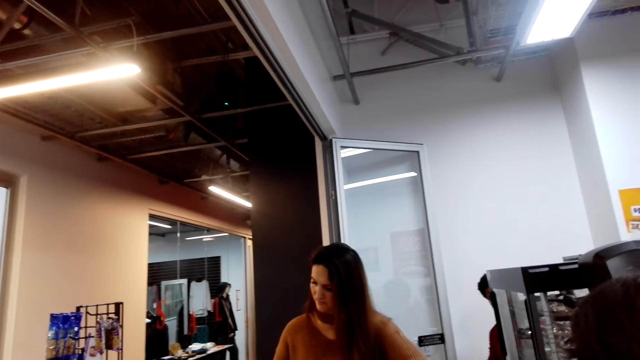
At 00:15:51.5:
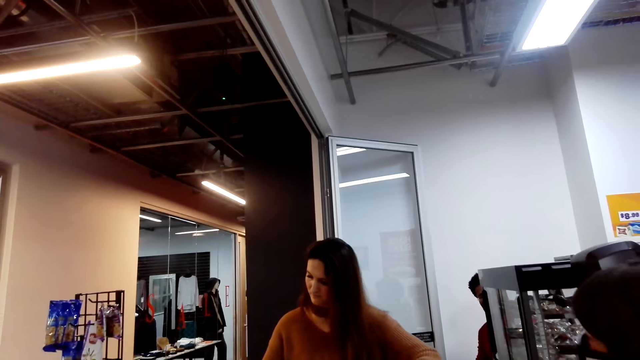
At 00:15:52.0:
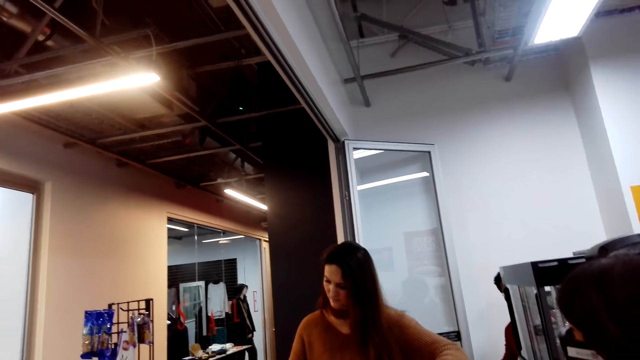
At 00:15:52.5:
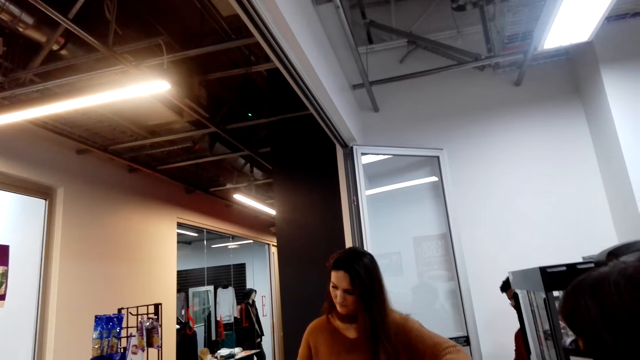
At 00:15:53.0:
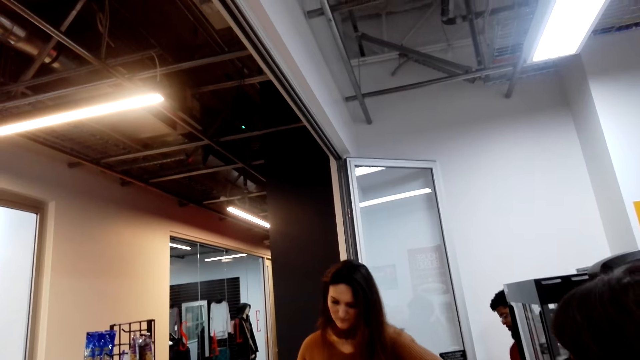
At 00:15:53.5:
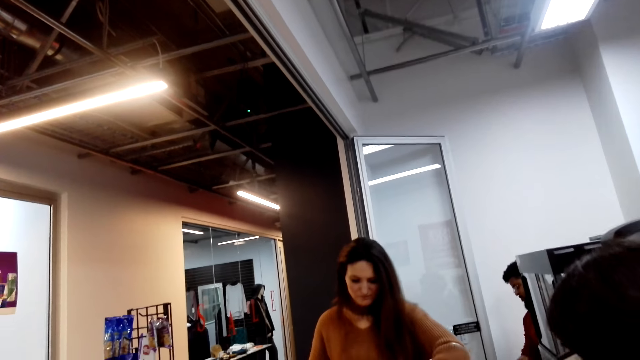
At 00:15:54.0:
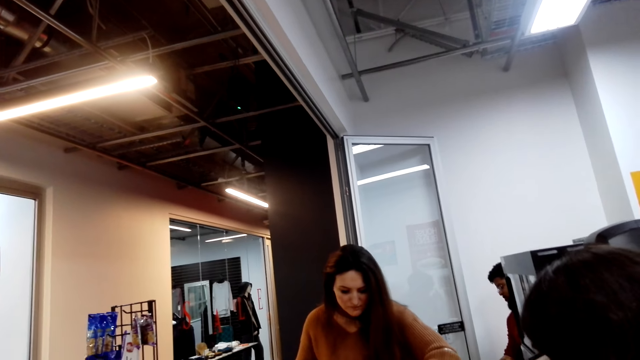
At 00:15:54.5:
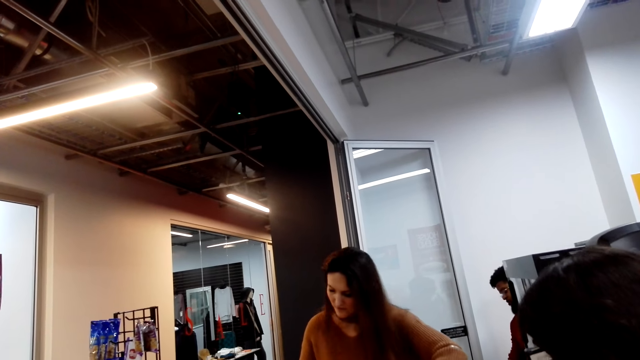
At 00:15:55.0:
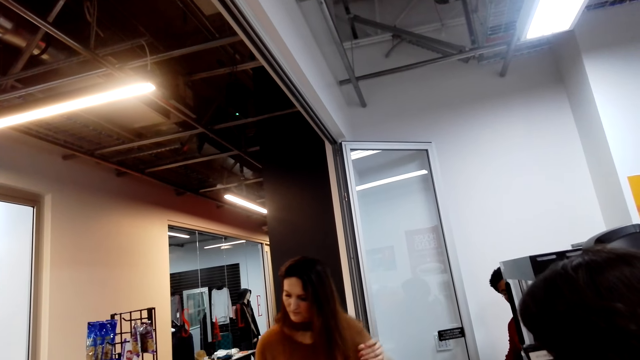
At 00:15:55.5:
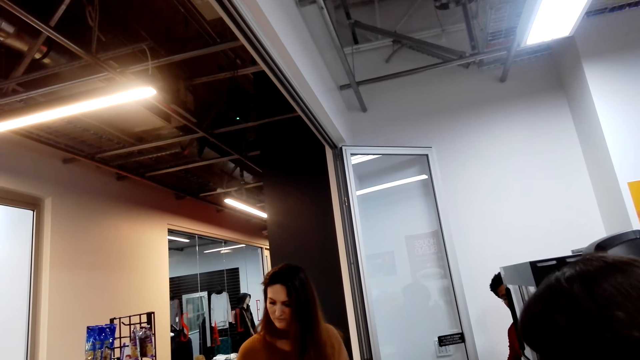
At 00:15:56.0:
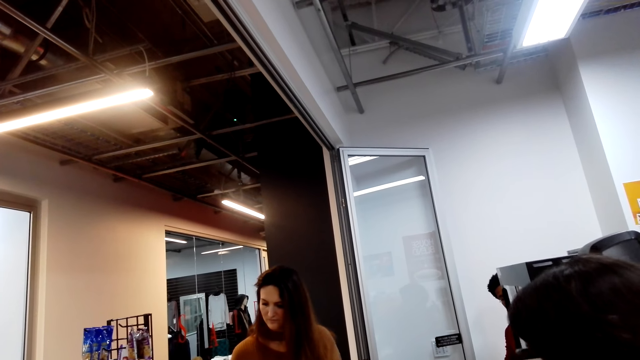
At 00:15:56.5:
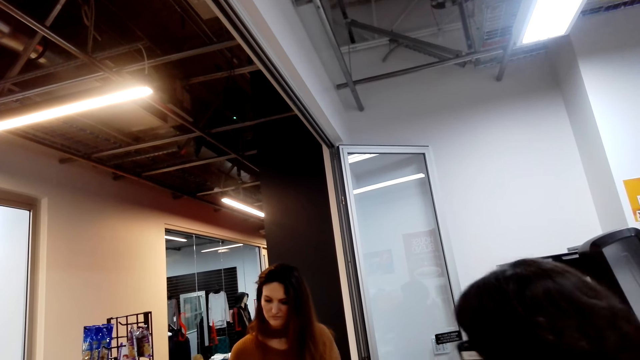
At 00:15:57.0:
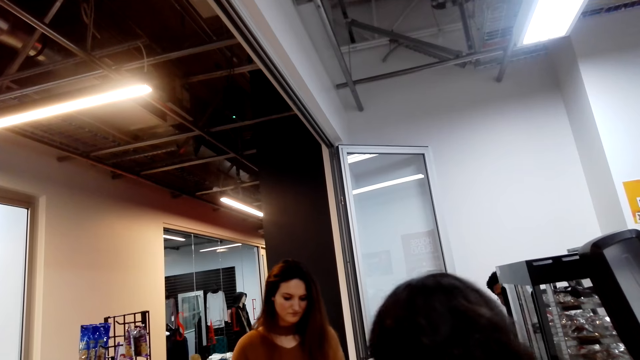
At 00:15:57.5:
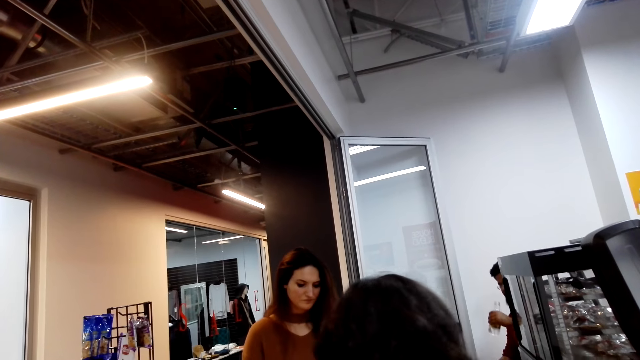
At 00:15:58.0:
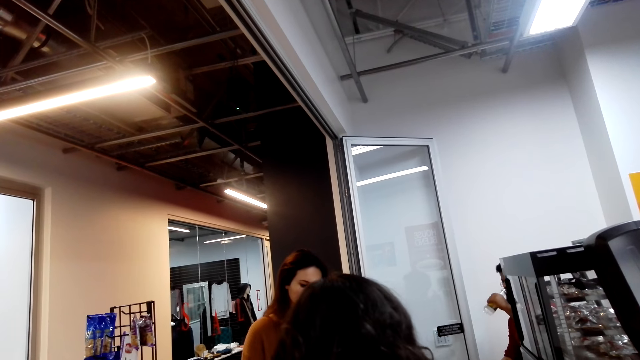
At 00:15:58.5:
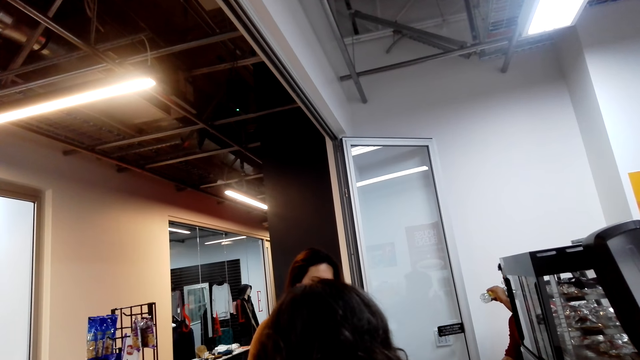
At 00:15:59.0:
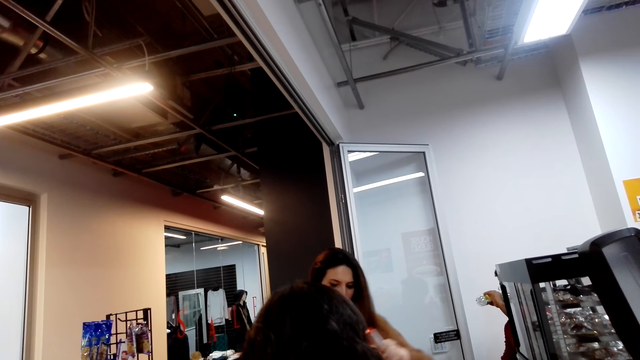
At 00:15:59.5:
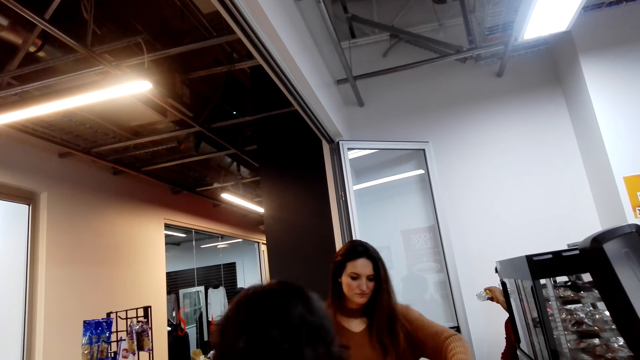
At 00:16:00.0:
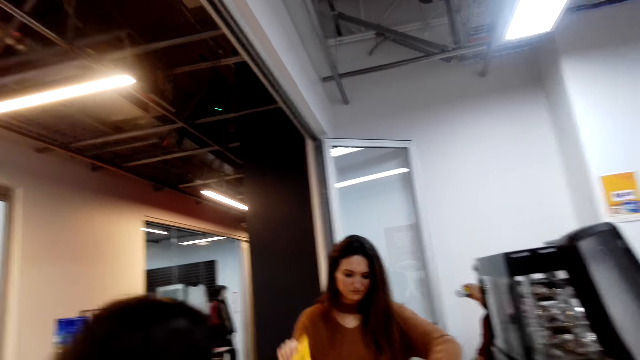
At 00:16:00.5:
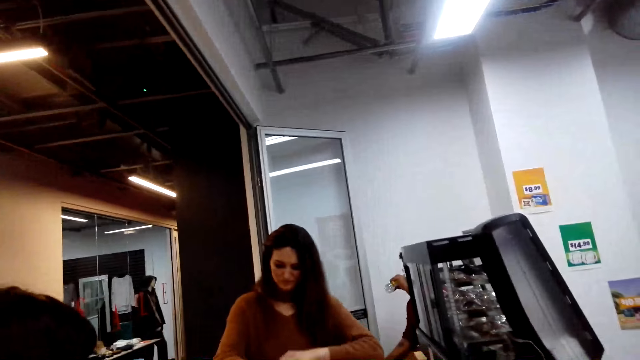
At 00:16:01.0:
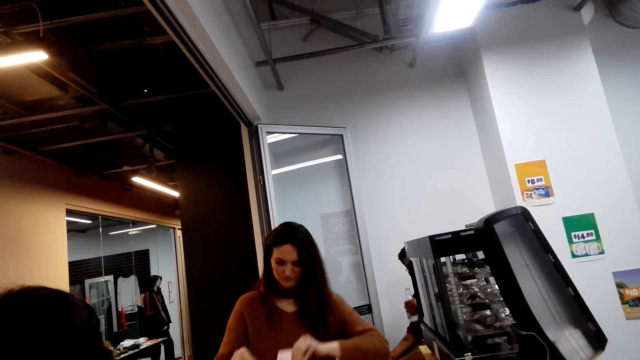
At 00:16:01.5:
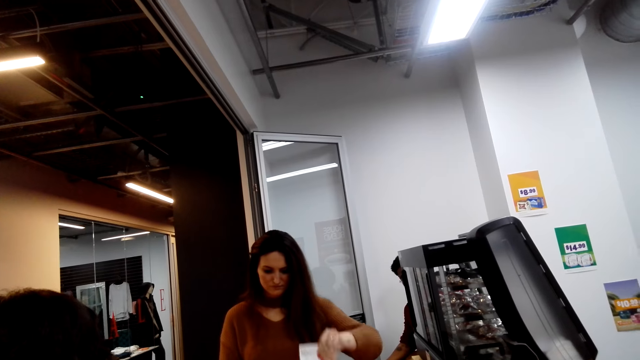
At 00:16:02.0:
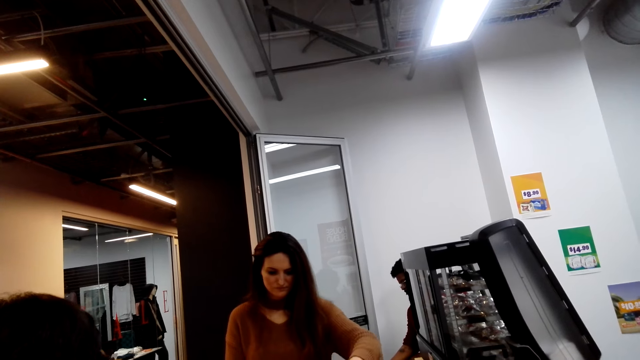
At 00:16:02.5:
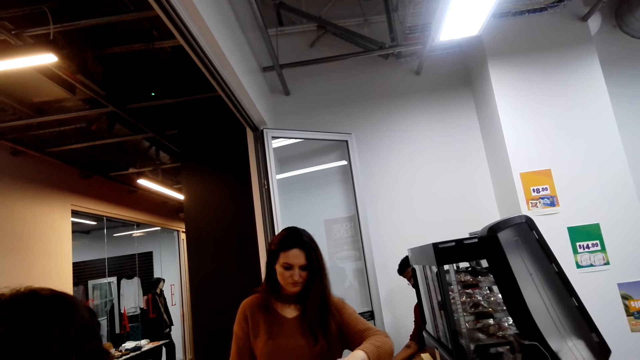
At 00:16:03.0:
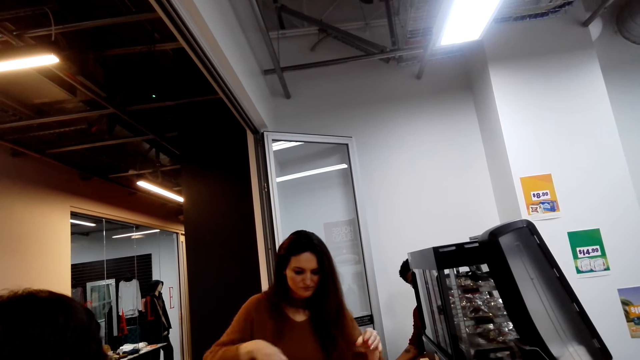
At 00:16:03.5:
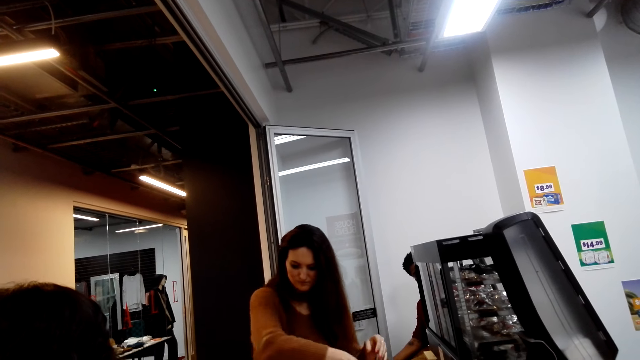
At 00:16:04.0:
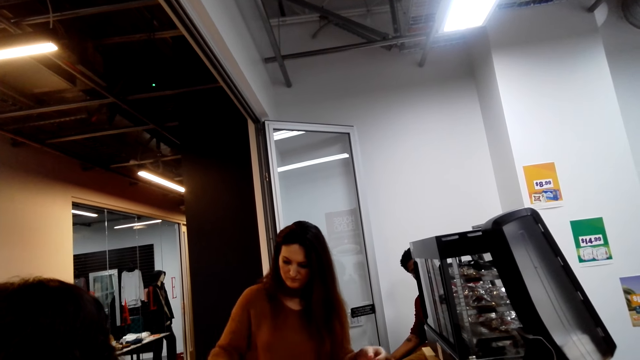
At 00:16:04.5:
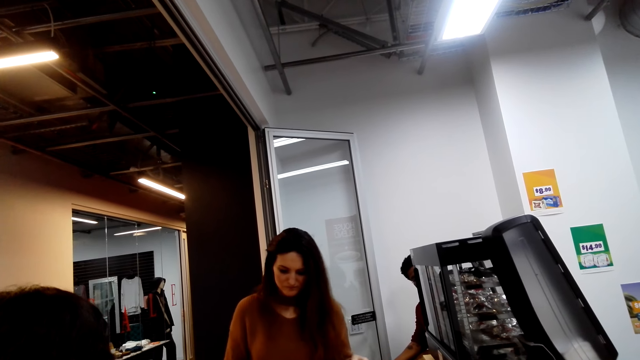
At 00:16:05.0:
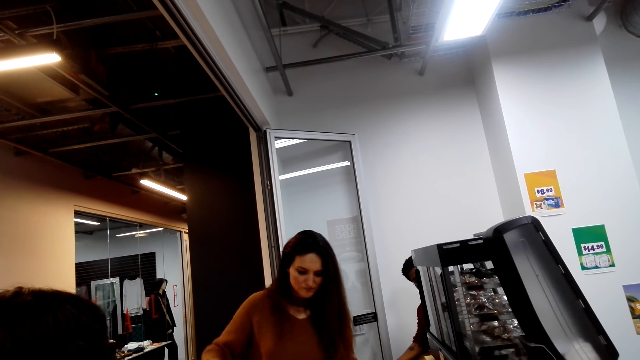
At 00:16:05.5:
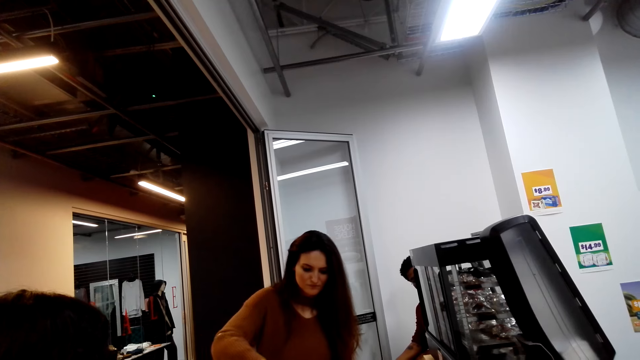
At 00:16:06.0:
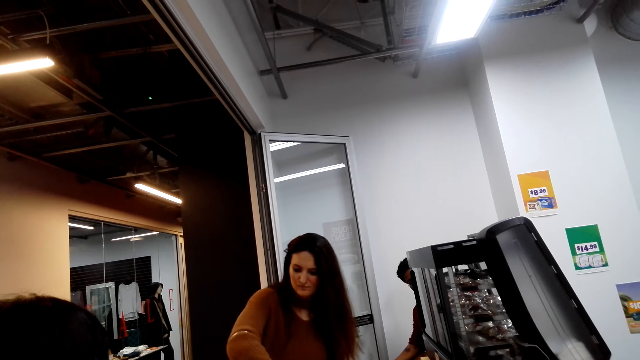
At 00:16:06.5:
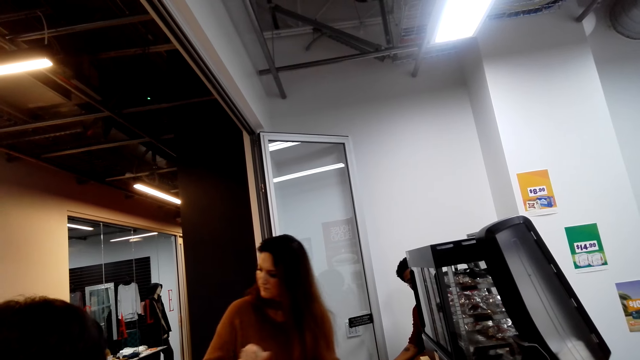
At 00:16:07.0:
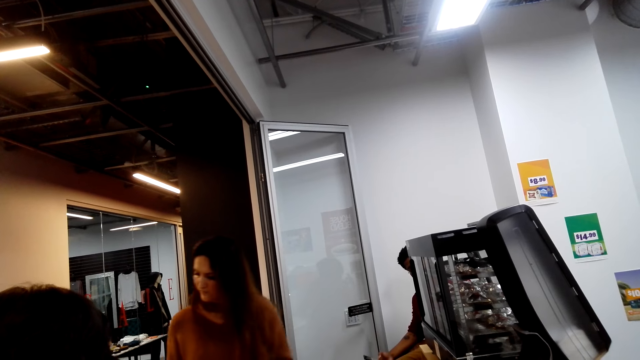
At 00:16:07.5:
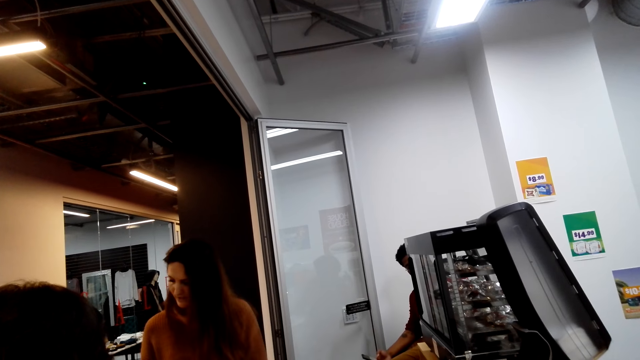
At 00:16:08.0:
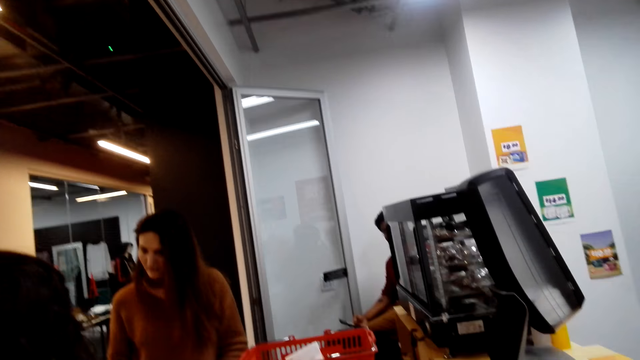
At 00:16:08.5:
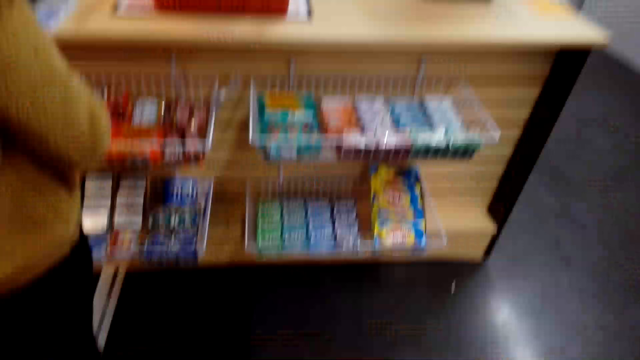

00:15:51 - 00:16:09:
The cashier takes another packet. The cashier puts the shopping in the basket and puts the packet aside. The camera wearer looks around.

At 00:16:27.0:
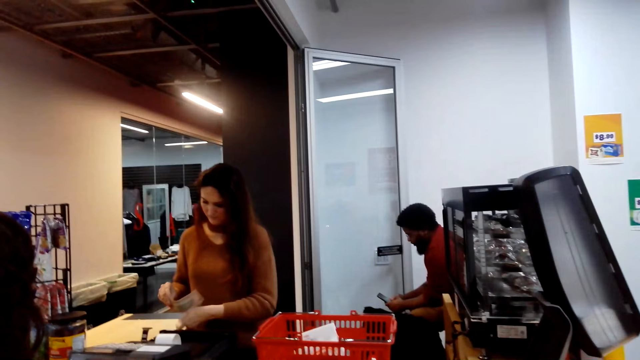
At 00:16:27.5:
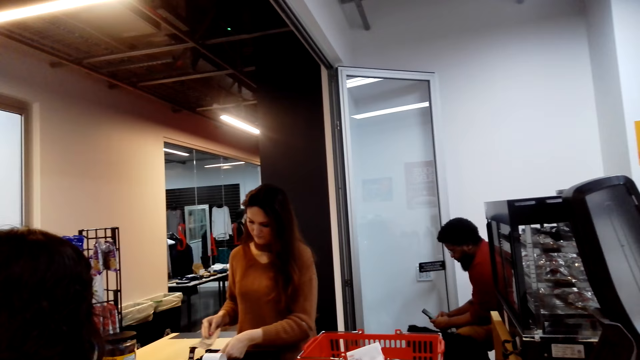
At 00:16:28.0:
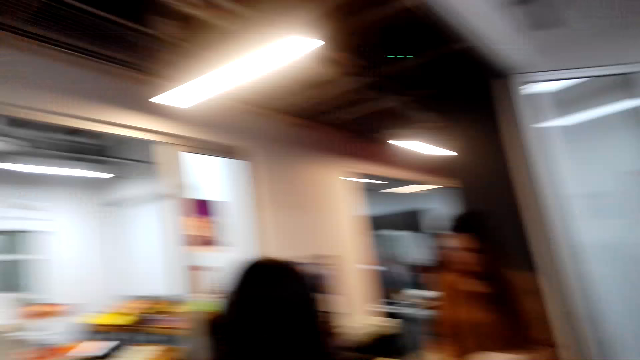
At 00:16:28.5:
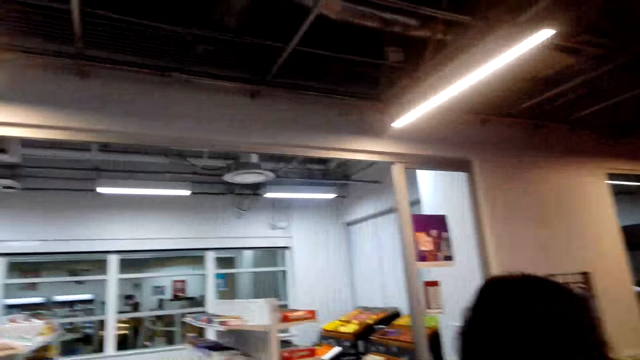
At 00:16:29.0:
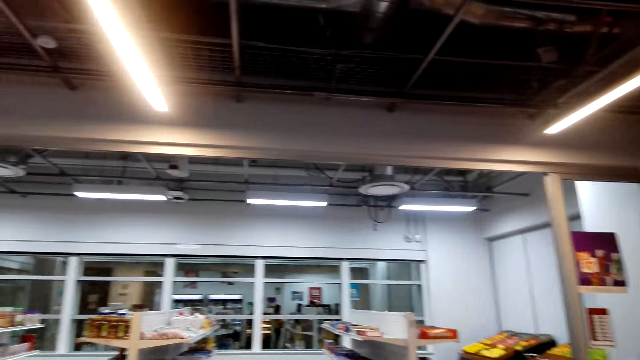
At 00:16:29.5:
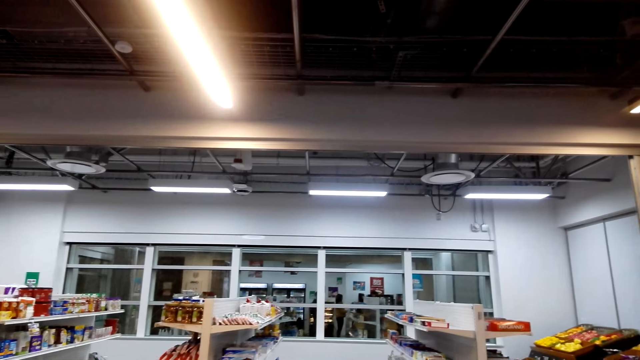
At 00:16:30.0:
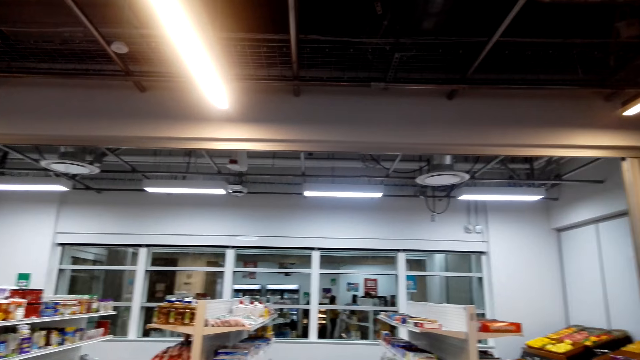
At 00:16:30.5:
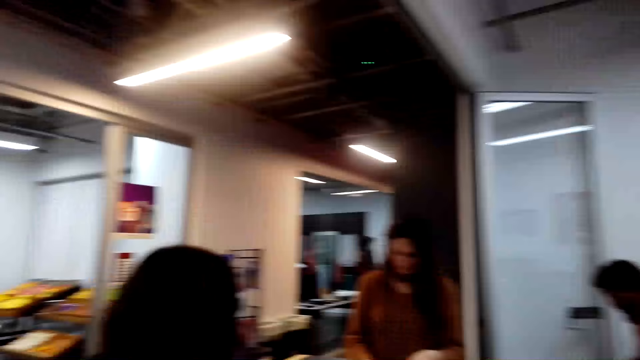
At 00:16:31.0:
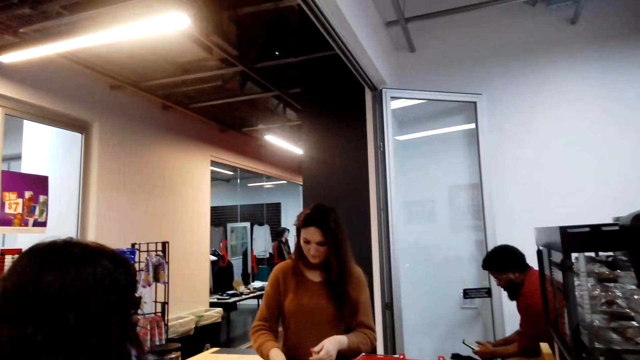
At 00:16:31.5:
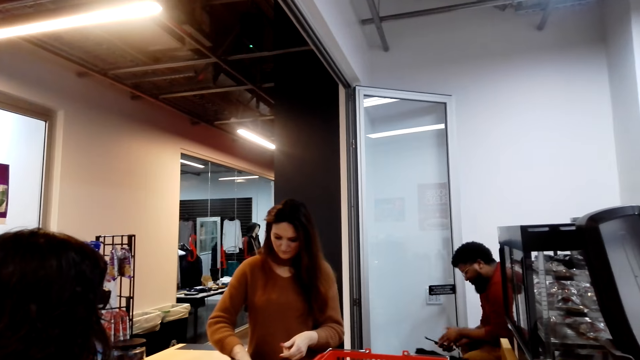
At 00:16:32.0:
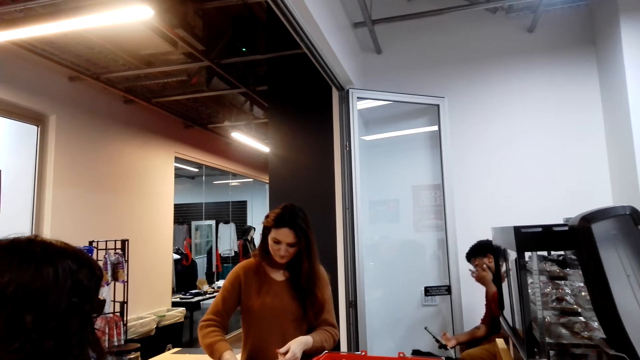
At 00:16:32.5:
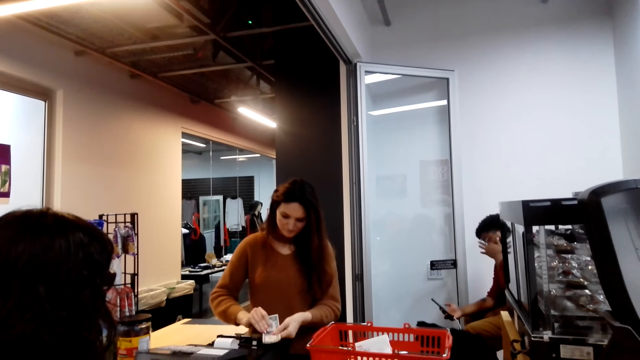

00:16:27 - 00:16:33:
The camera wearer looks around the store.
